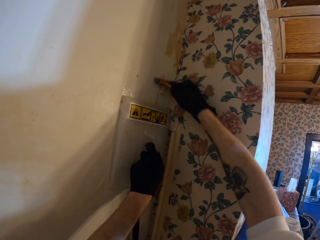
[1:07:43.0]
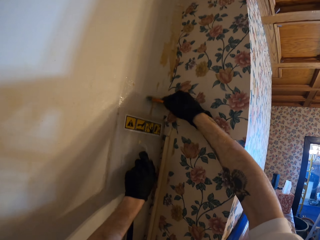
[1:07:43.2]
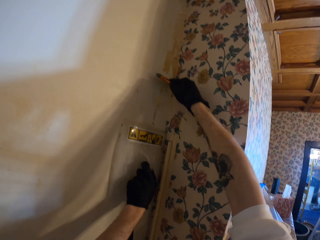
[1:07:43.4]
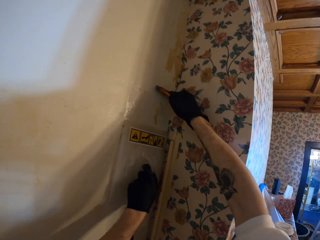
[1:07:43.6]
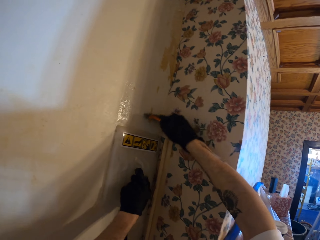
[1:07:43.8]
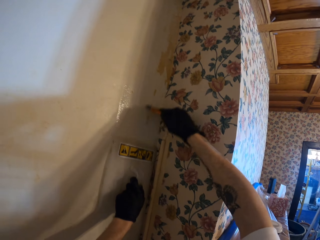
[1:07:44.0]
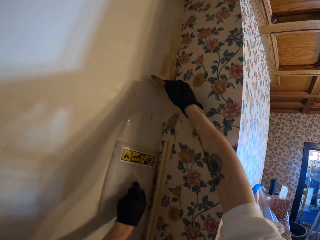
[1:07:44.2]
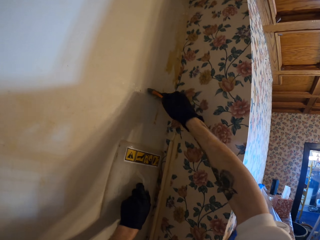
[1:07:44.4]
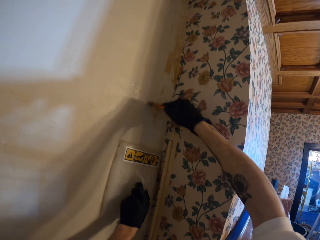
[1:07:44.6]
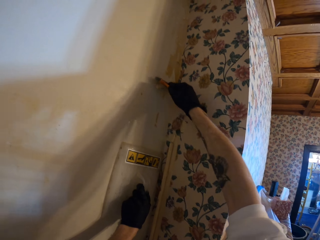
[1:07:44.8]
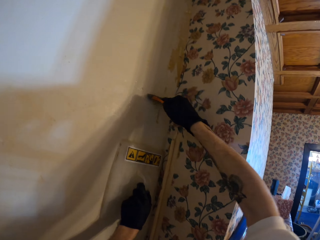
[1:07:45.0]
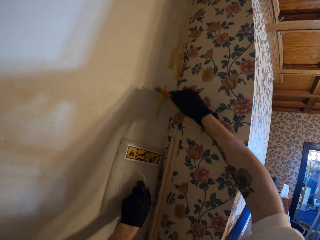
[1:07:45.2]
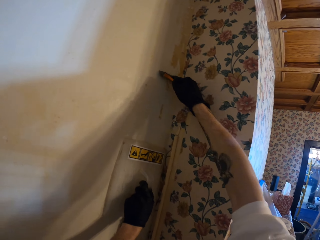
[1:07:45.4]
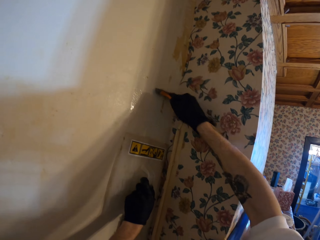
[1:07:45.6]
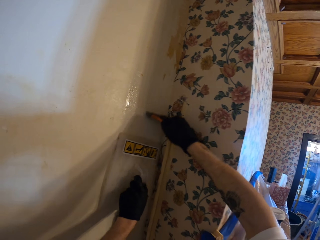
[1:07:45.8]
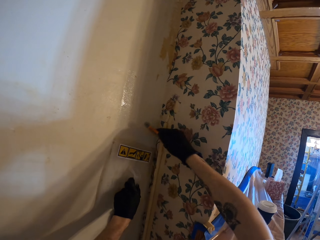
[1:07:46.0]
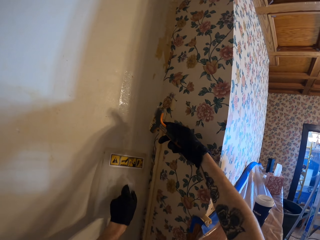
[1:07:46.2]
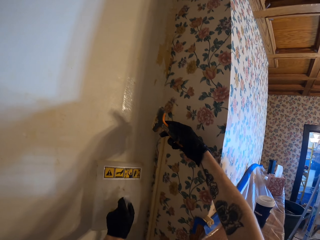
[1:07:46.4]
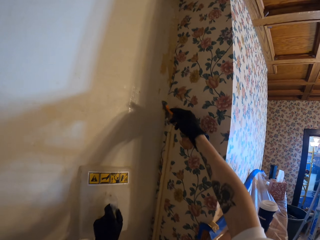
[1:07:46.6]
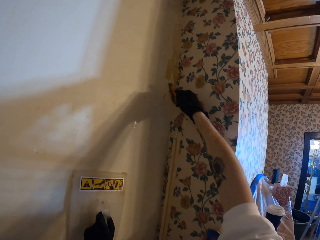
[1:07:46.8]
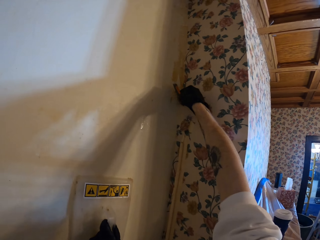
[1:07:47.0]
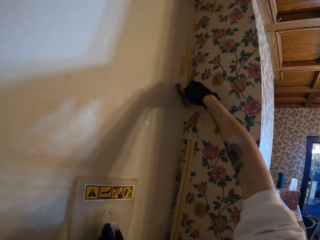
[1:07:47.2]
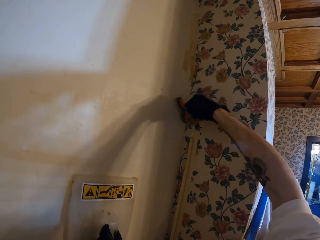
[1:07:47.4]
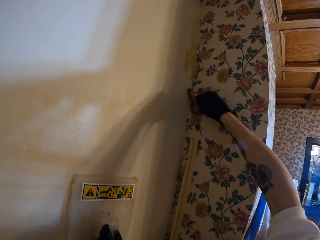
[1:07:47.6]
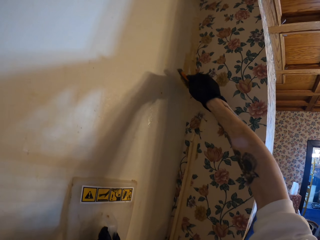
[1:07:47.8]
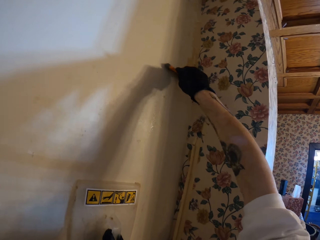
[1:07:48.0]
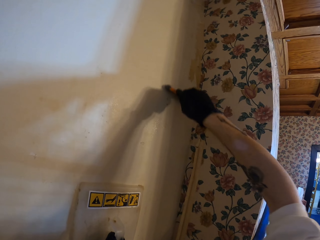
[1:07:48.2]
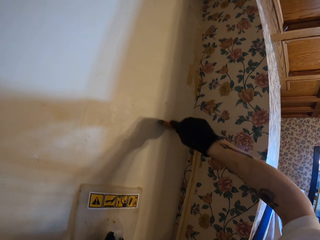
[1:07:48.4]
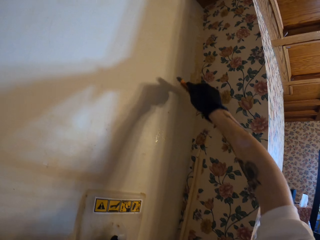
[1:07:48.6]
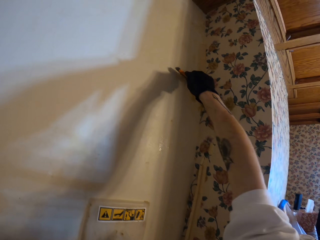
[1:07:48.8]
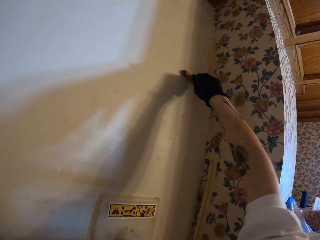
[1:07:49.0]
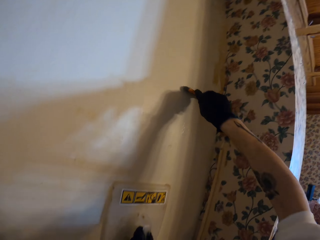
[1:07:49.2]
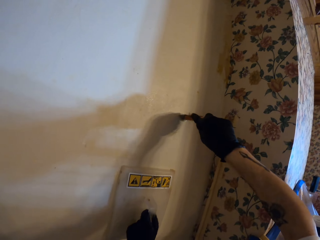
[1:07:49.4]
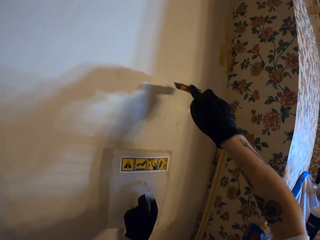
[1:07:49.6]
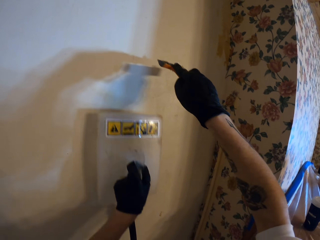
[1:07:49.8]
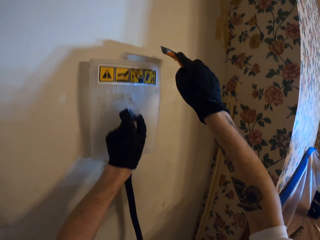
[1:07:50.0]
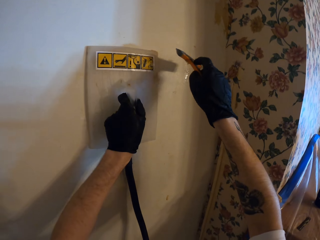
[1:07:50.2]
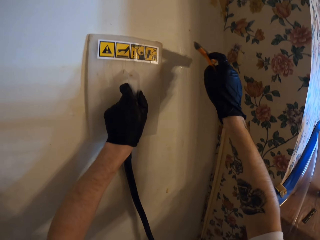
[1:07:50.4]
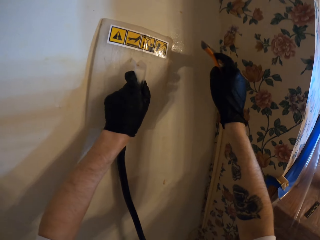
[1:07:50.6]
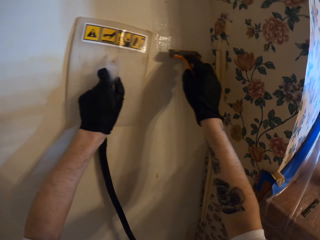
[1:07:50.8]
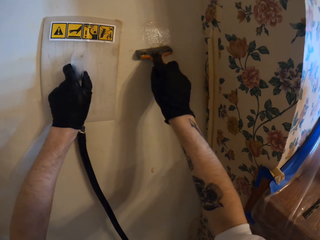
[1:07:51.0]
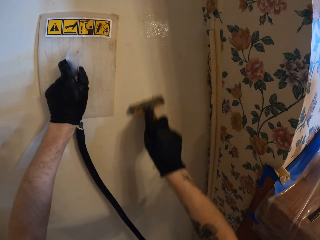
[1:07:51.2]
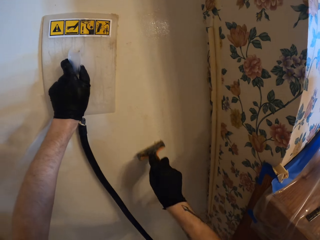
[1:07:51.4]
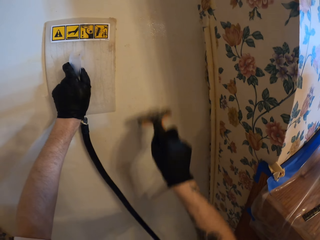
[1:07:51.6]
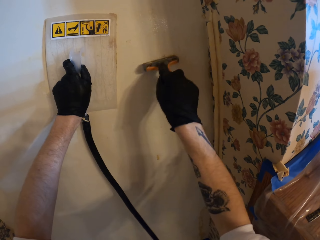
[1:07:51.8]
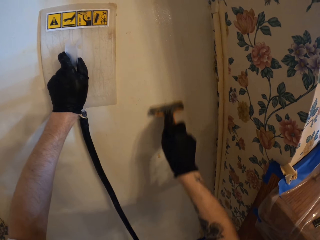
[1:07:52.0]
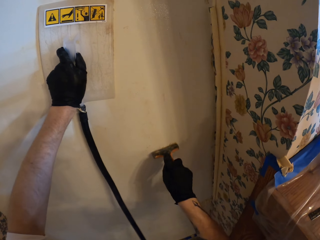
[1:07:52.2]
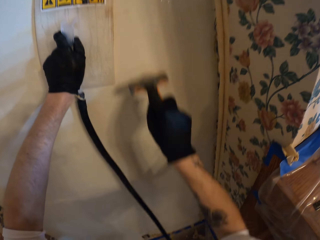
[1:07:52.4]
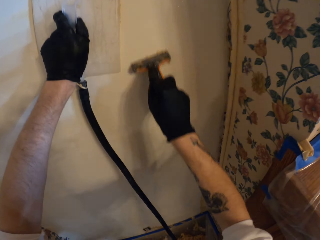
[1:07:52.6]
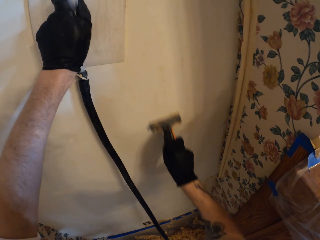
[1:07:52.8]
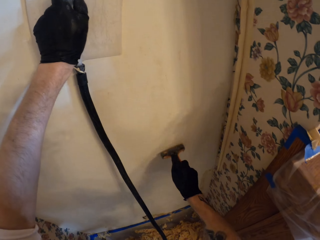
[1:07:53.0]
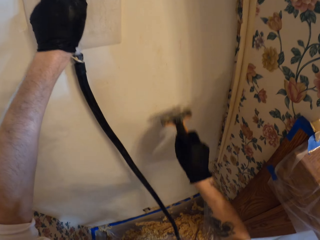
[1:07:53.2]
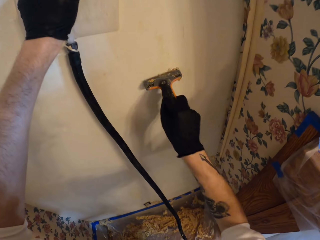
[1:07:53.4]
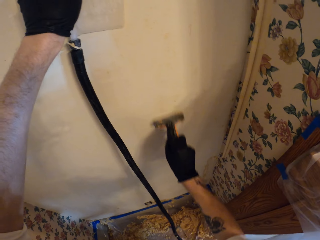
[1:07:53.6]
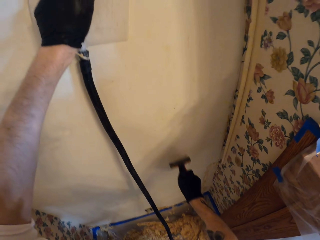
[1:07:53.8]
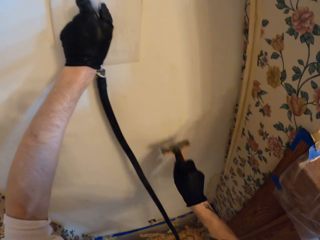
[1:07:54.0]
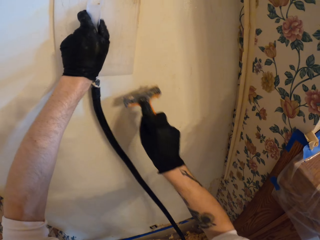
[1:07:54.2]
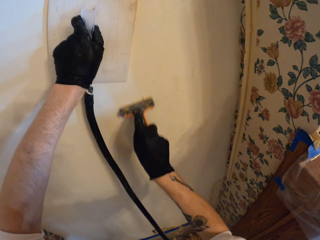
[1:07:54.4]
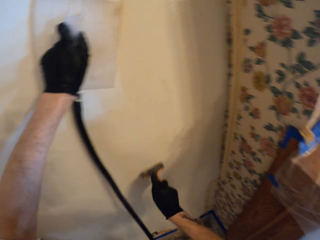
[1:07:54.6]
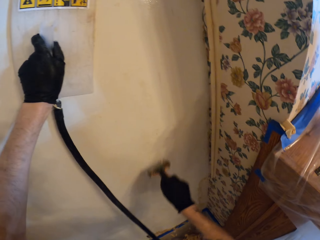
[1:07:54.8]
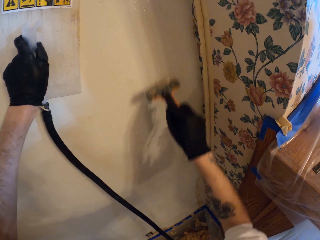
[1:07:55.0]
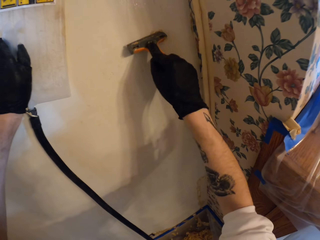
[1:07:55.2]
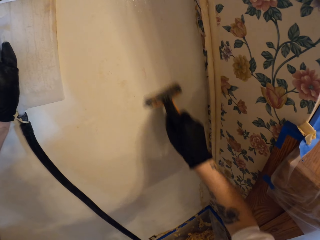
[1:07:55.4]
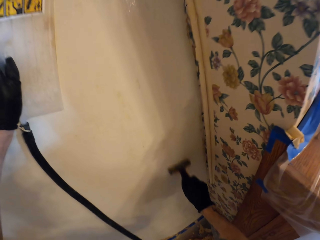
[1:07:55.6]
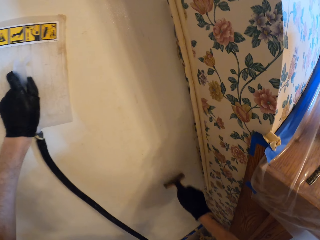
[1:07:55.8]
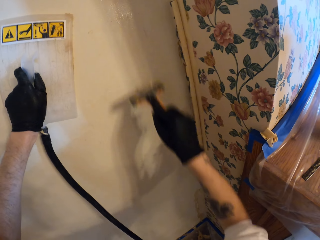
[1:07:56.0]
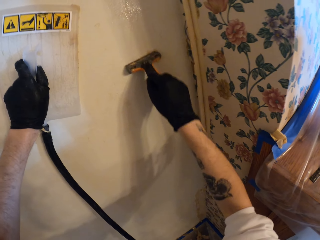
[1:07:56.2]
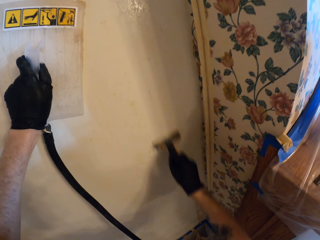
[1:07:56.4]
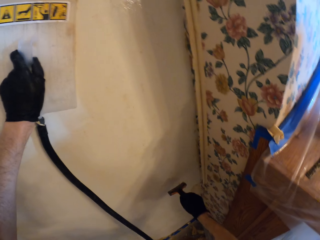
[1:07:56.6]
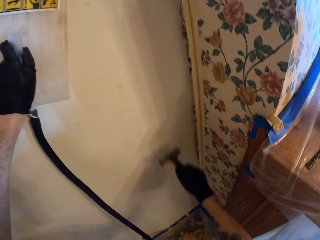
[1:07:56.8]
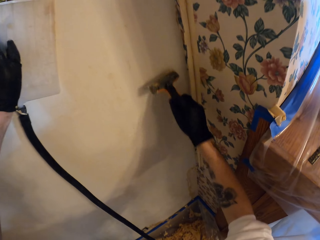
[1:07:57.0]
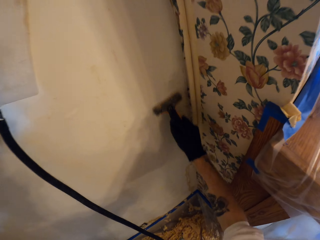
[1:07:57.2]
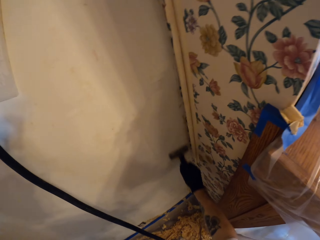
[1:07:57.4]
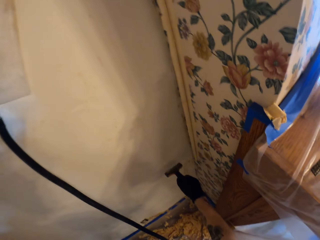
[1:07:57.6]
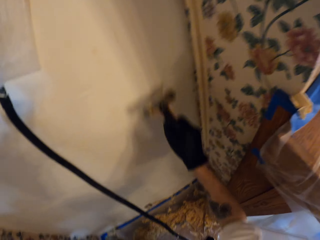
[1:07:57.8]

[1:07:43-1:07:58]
The camera wearer paints the wall with the right hand. They move a board with the left hand. They paint the wall with the right hand, and again. They move the board with the left hand. They paint the wall with the right hand repeatedly.

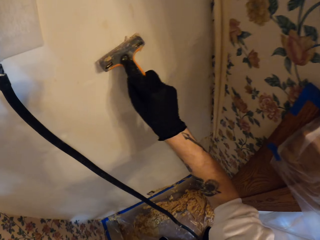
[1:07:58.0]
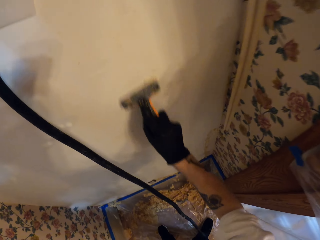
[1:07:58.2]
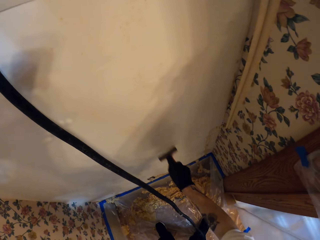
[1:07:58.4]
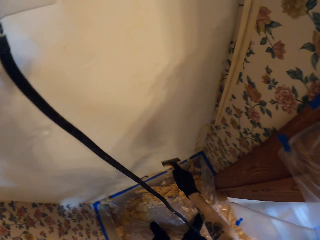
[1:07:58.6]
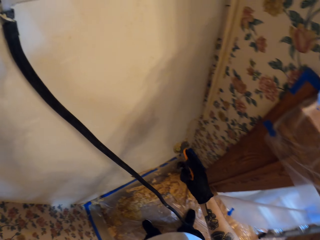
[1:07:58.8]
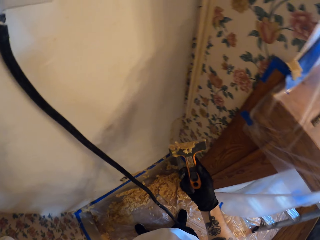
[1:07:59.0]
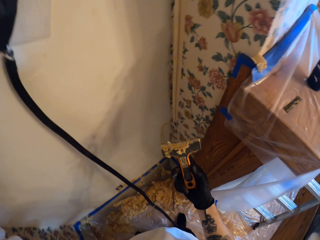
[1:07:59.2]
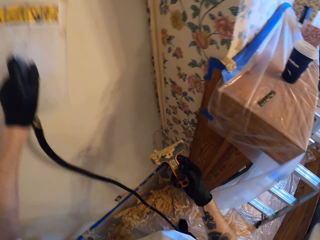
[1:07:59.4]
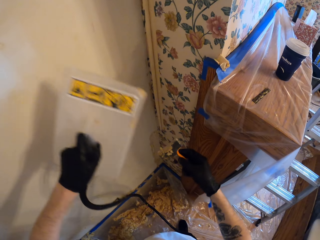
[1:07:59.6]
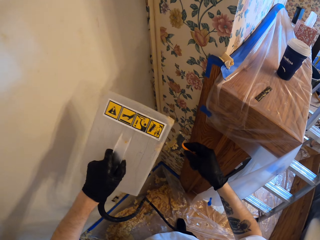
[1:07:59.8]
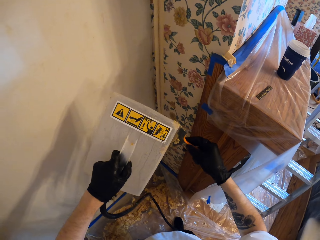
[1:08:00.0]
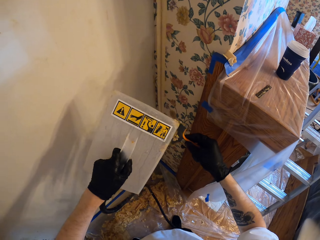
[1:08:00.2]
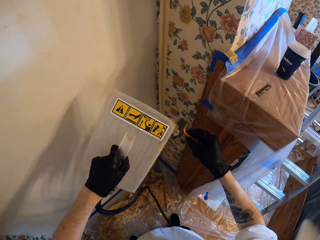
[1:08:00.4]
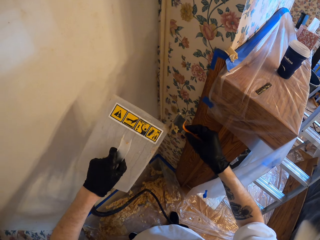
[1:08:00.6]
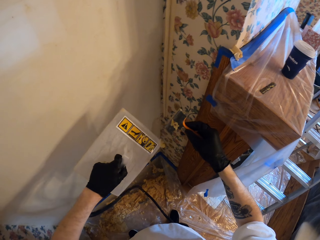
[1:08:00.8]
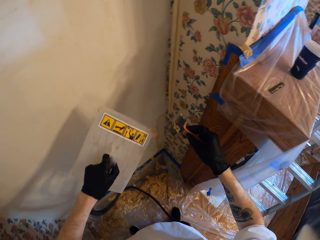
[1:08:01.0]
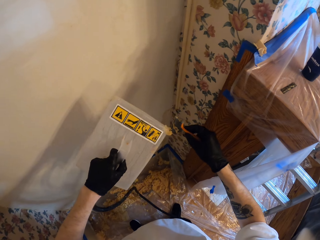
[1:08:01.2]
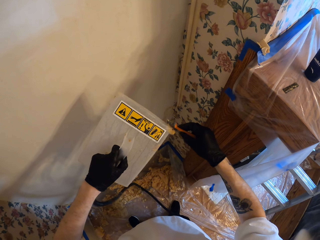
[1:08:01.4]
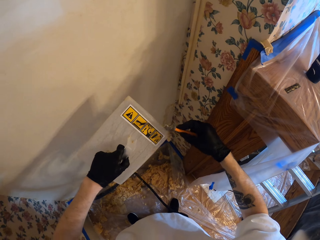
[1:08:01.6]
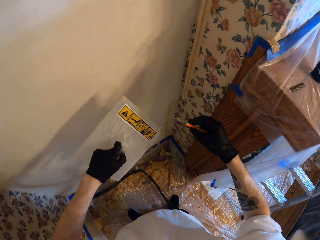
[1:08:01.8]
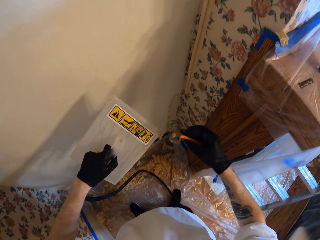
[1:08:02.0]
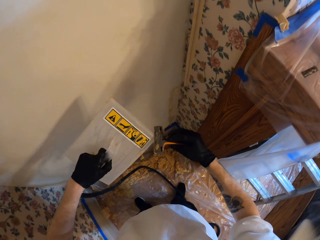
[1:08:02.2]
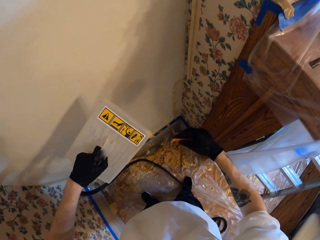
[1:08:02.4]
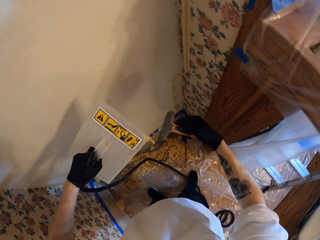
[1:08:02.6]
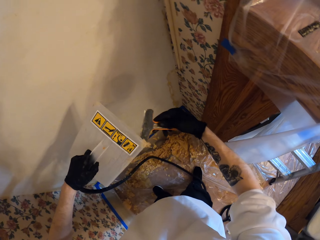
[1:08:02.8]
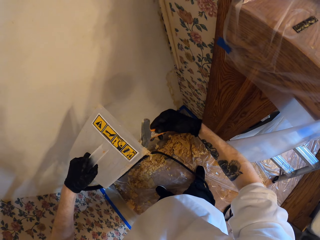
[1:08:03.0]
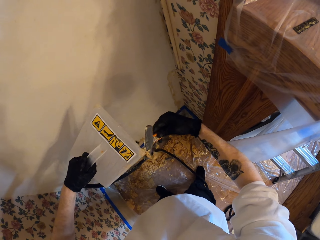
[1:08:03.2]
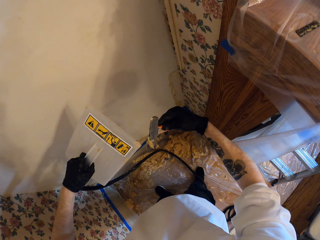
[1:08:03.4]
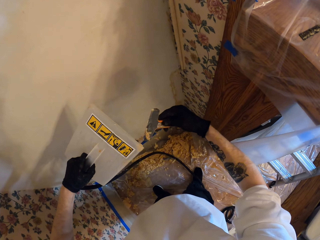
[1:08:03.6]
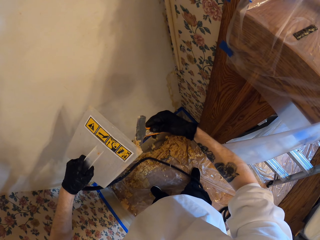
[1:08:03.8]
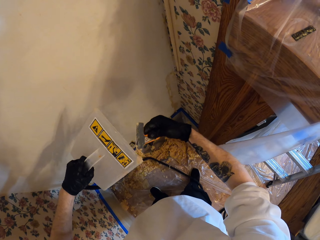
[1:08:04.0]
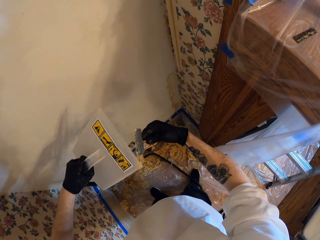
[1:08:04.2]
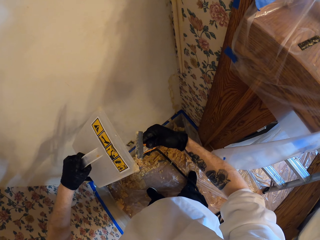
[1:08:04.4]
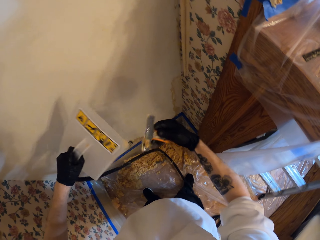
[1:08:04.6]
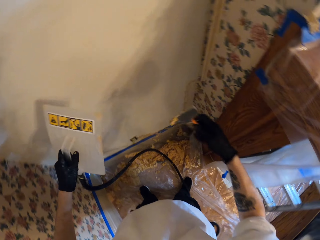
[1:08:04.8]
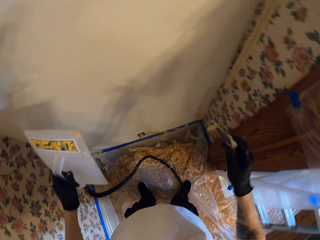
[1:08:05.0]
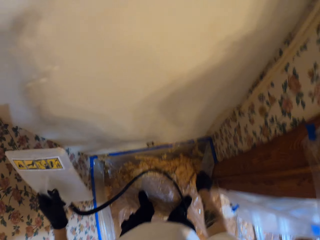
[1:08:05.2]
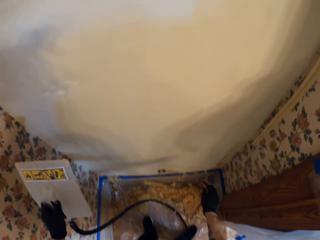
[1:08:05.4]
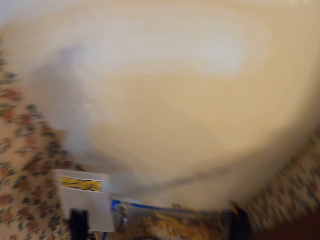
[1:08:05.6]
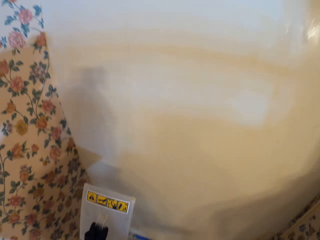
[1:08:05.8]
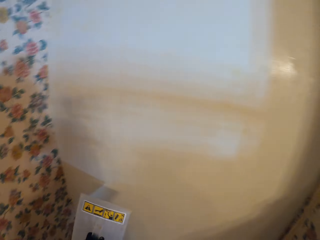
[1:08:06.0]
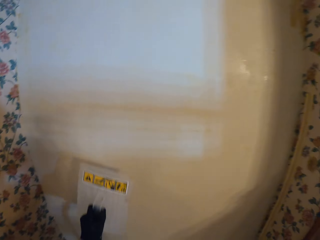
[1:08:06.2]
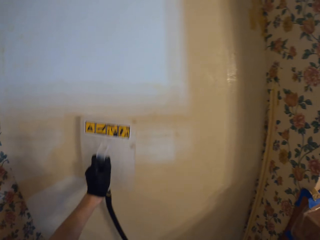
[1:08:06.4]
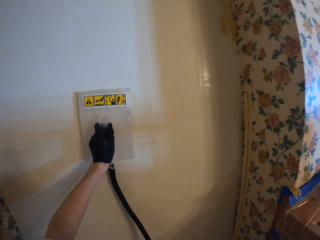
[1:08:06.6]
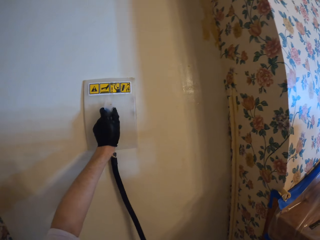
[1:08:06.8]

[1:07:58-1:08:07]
The camera wearer paints the wall with the right hand, and again. They lift both the board and the paint brush with both hands. They scrape the paint brush on the board repeatedly. They lift both the board and the paint brush with both hands. They look at the wall.
